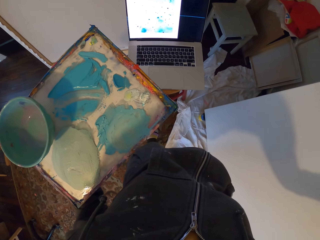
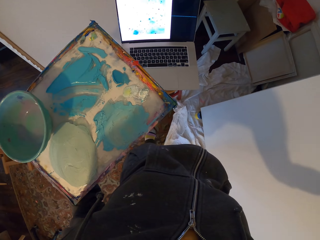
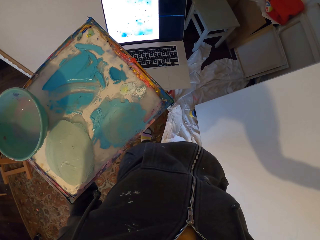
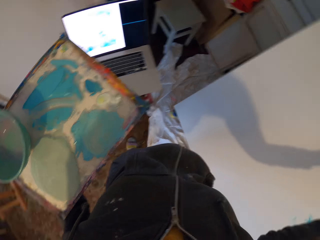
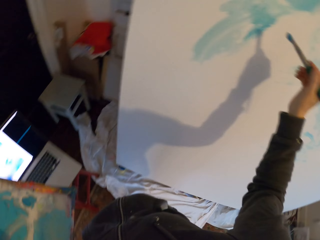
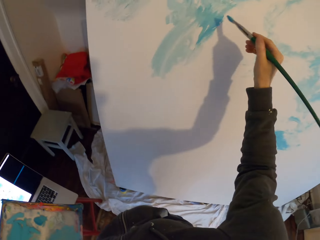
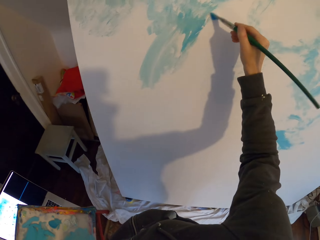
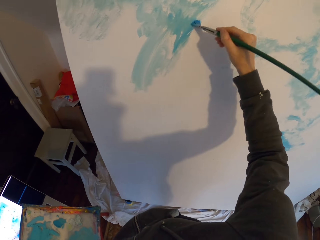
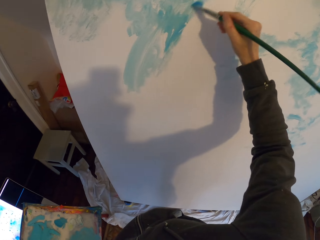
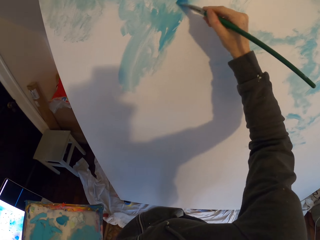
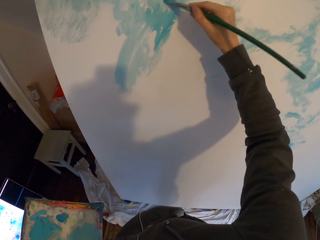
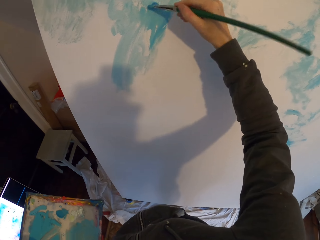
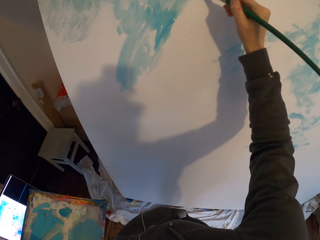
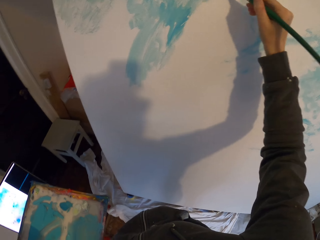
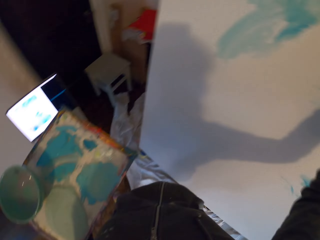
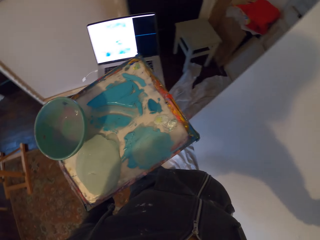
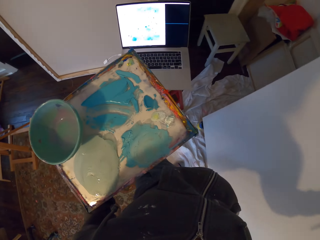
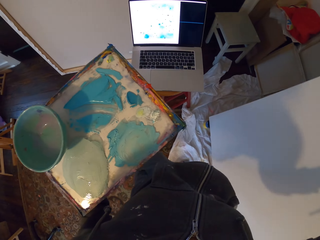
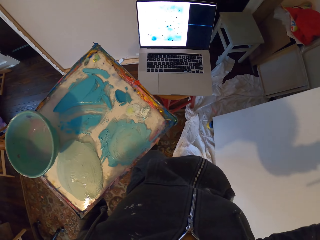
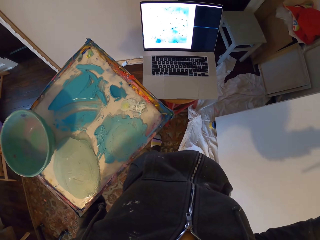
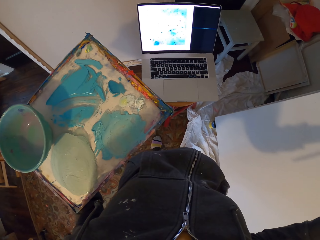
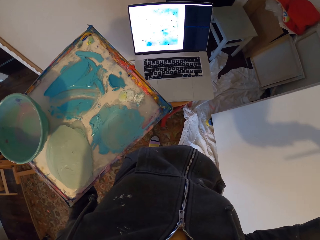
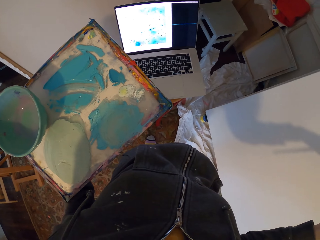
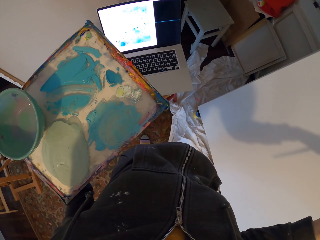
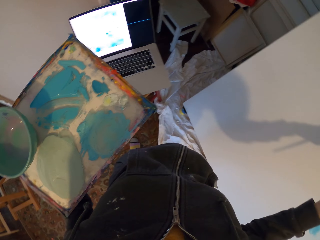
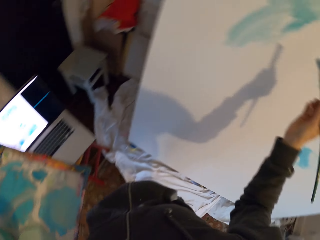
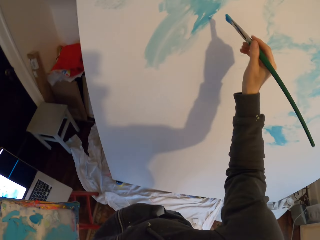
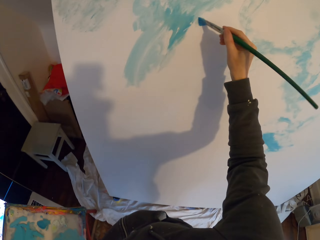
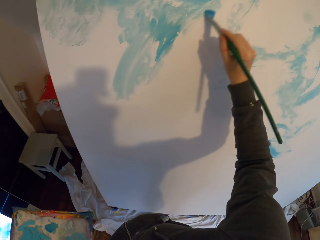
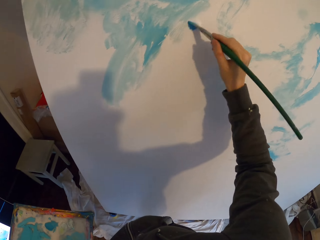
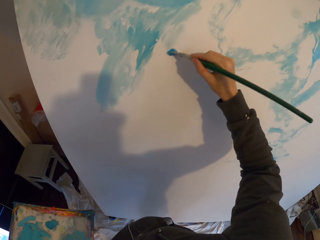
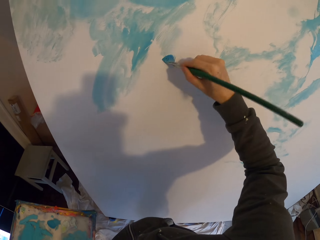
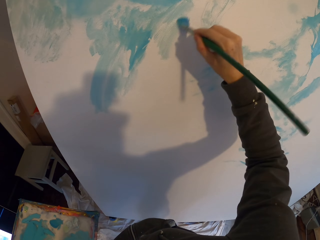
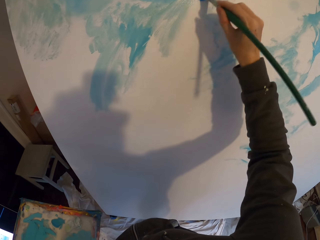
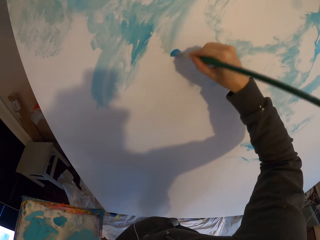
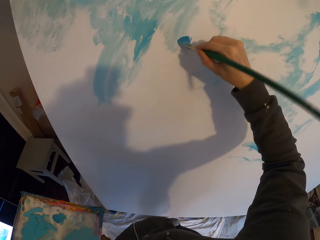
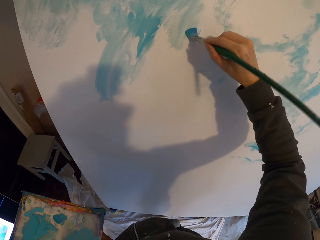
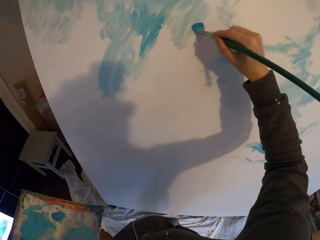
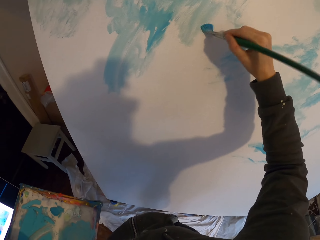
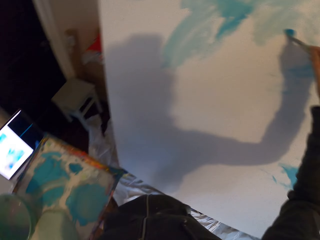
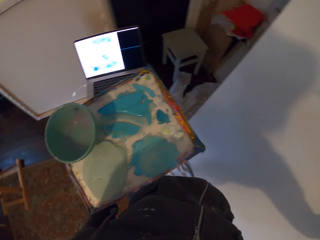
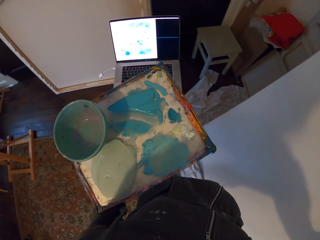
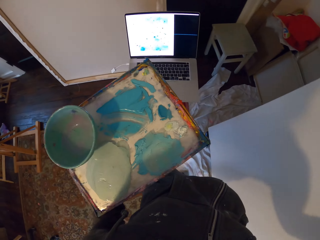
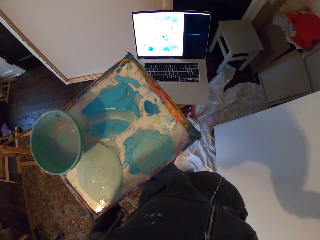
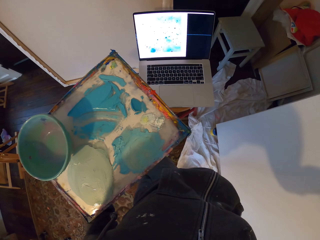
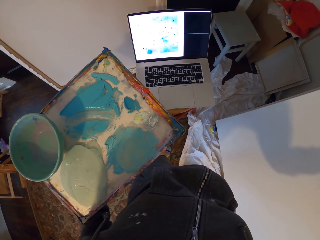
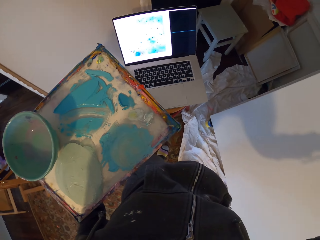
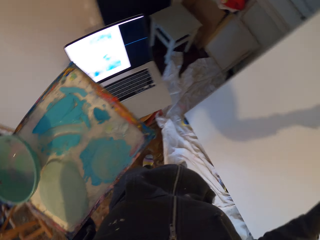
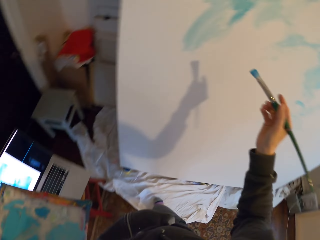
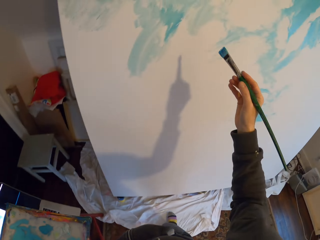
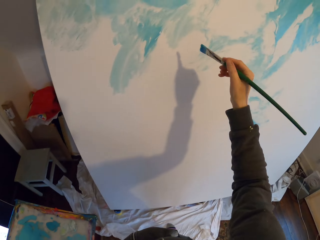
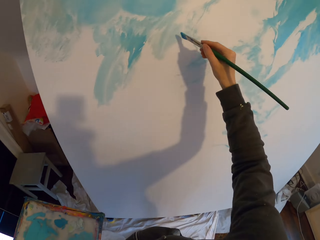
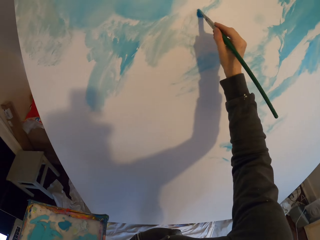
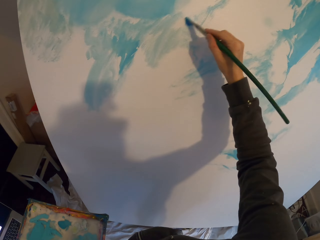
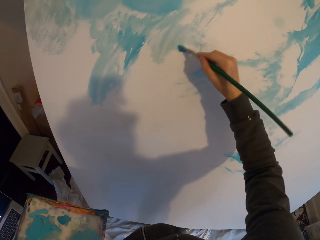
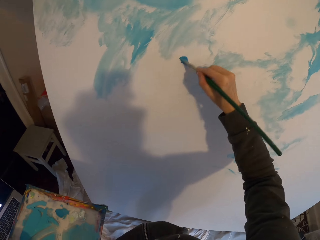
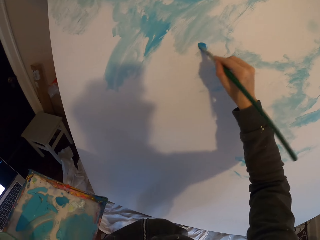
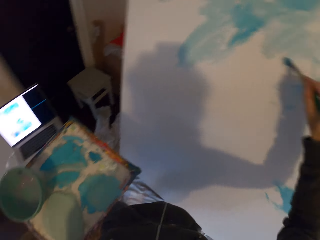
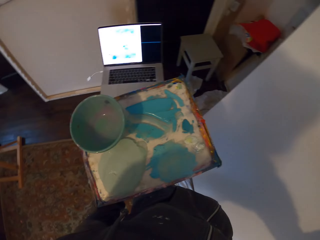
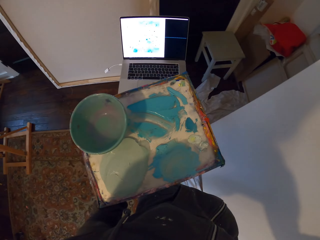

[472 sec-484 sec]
The camera wearer looks at the laptop. They draw the art on the board. They look at the laptop. They draw the art on the board. They look at the laptop. They draw the art on the board.

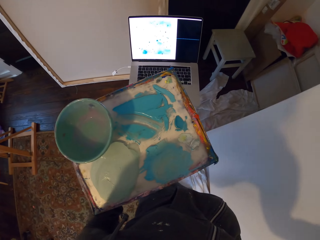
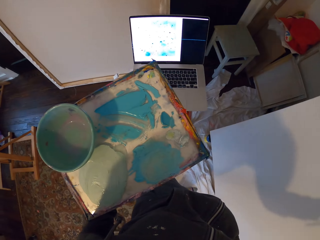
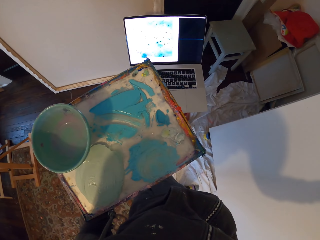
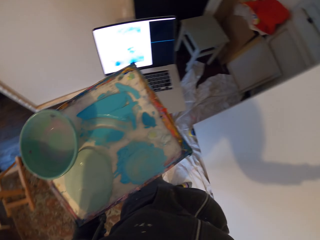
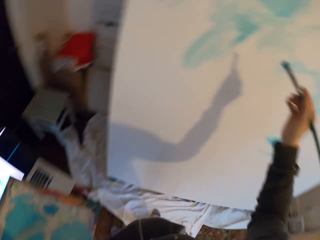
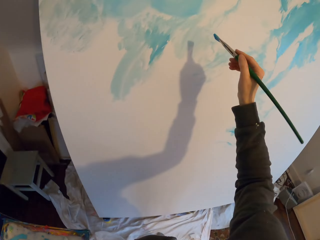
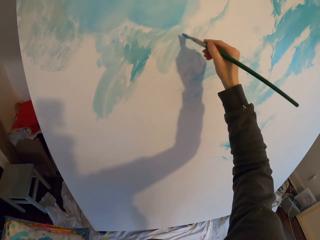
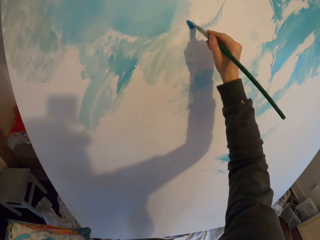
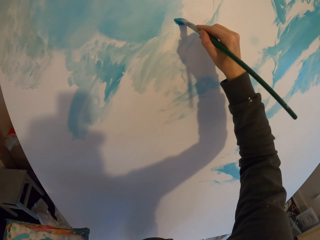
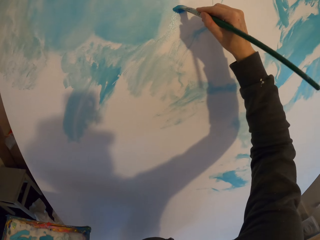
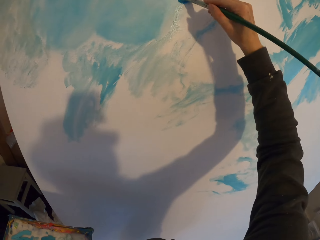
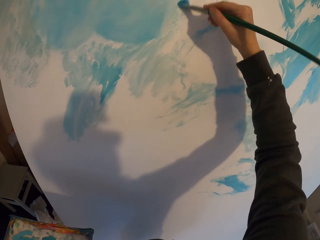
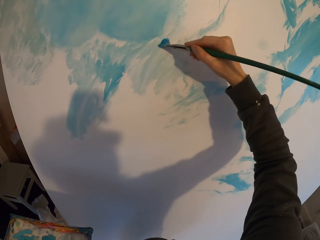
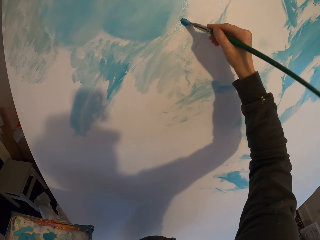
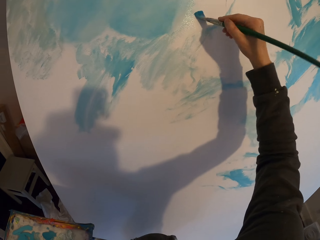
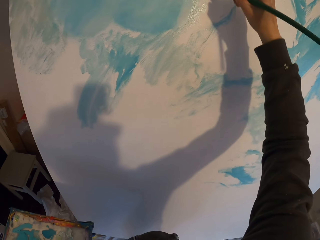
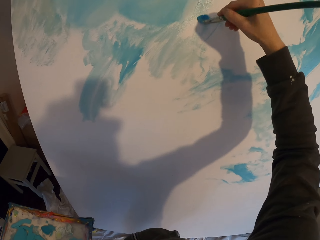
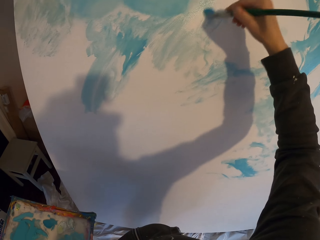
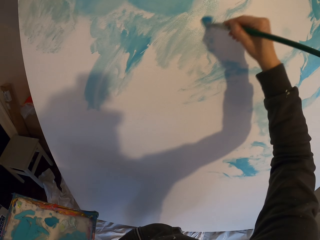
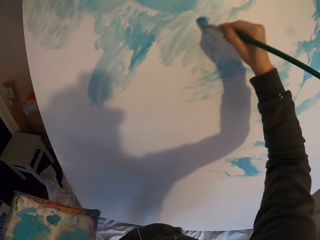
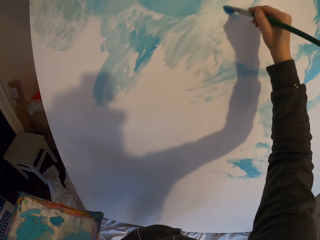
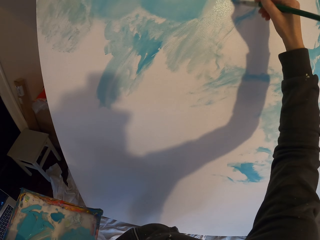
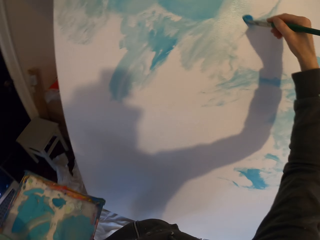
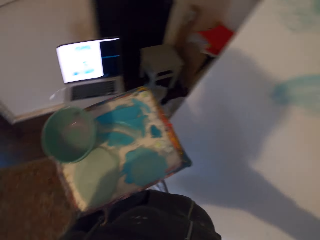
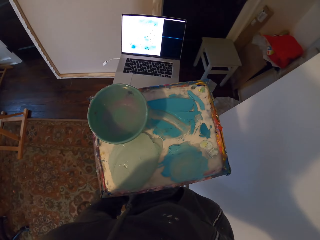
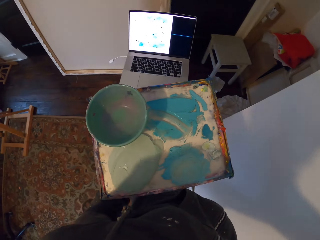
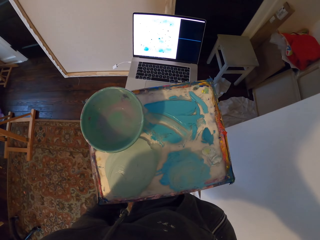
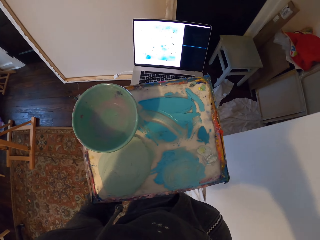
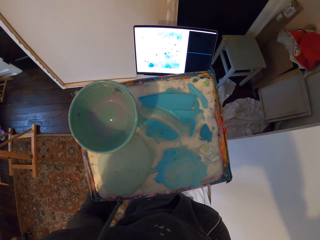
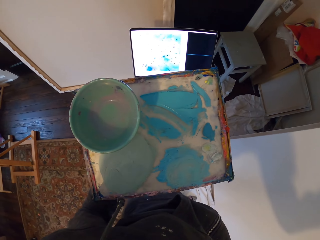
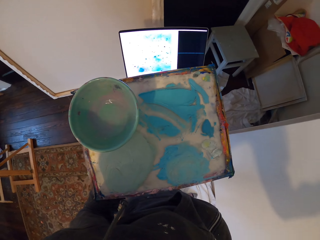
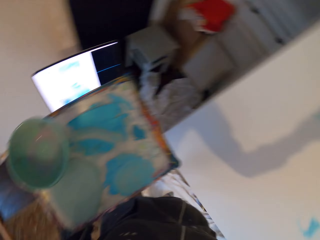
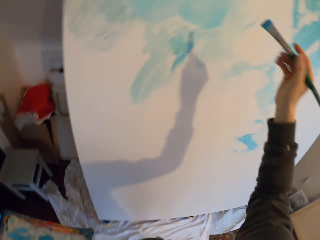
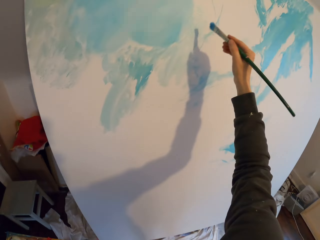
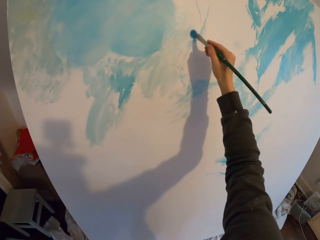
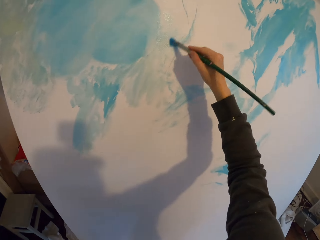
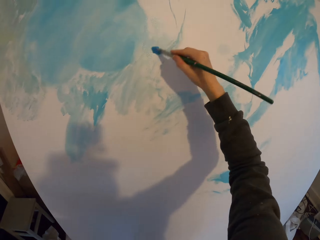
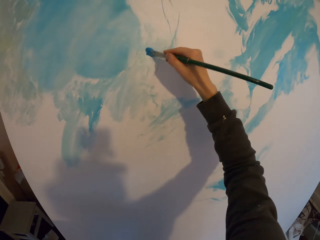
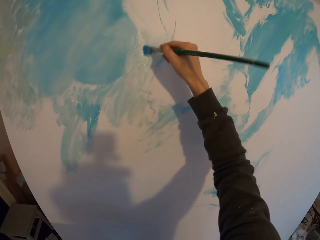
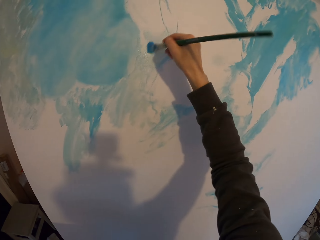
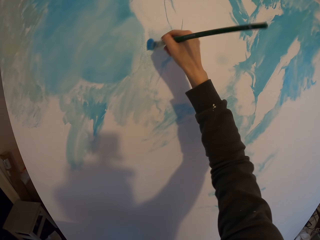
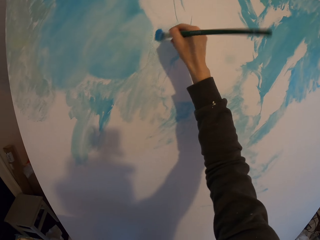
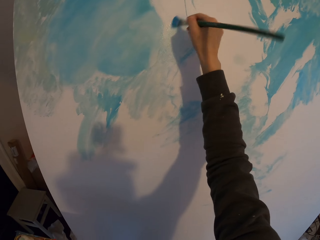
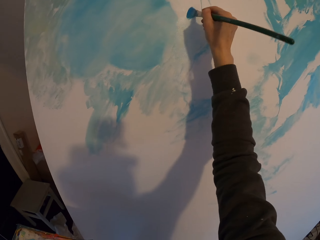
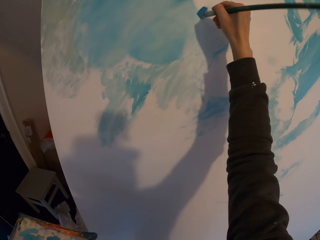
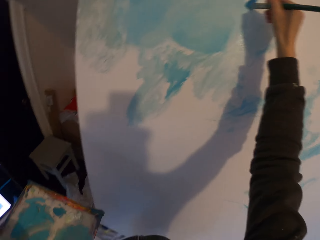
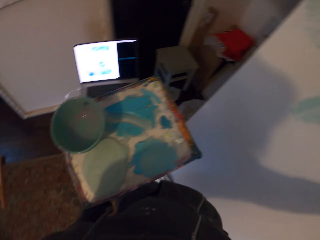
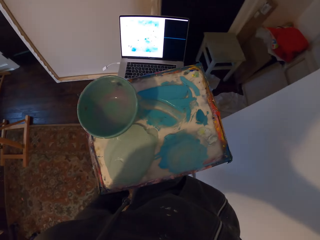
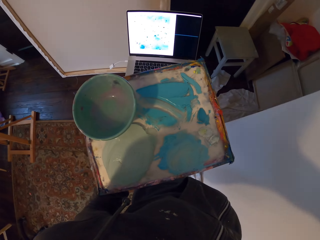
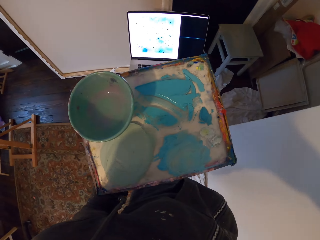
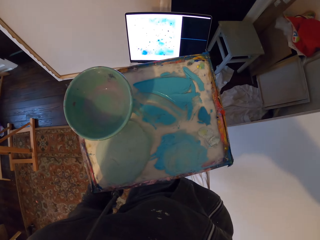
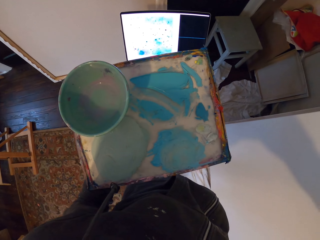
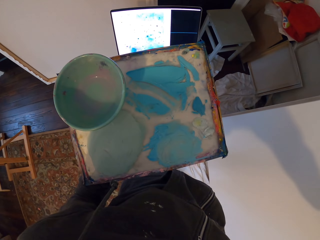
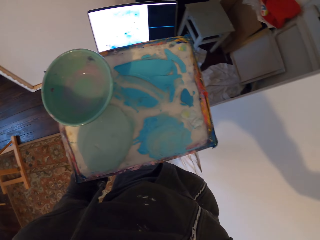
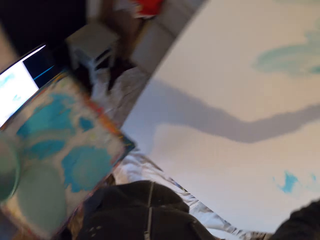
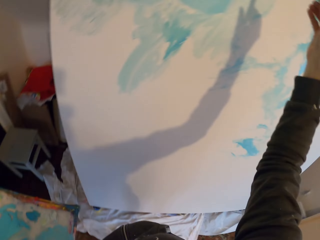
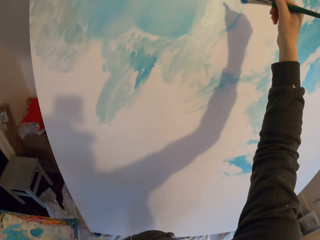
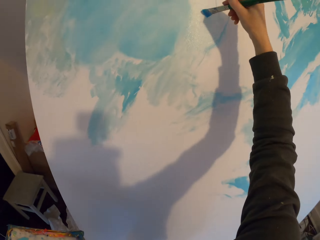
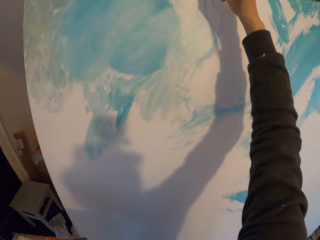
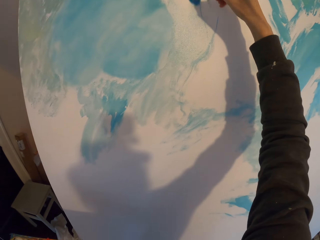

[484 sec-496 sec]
The camera wearer looks at the laptop. They draw the art on the board. They look at the laptop. They draw the art on the board. They look at the laptop.
